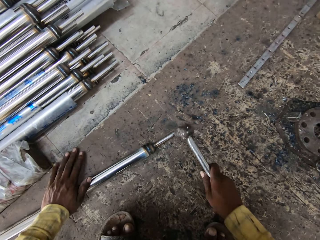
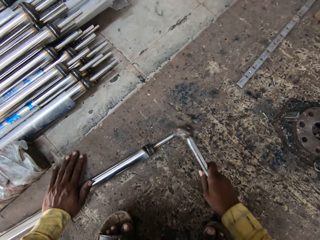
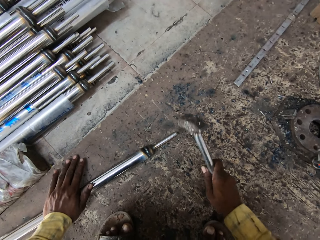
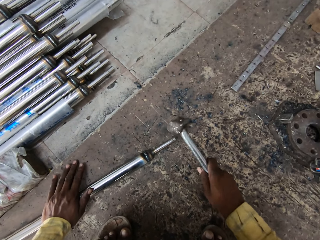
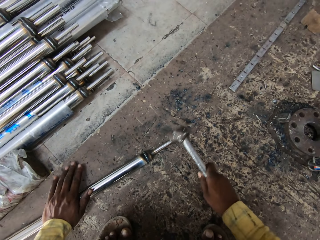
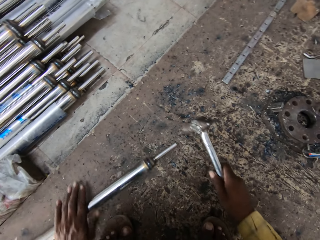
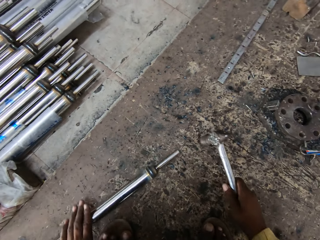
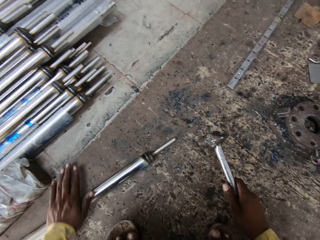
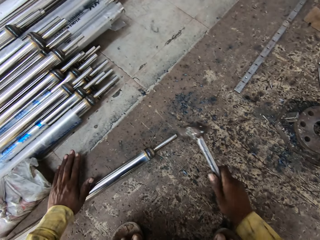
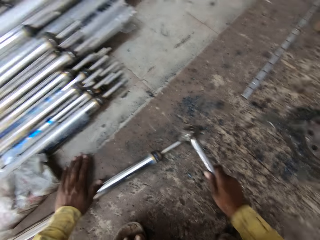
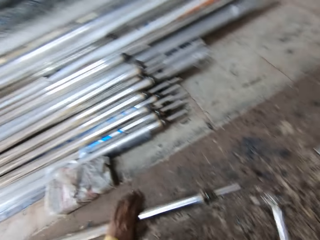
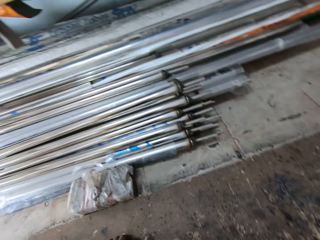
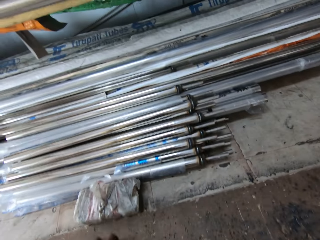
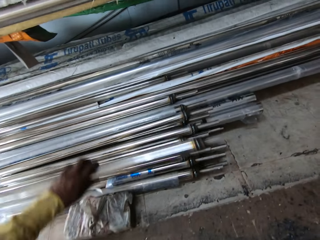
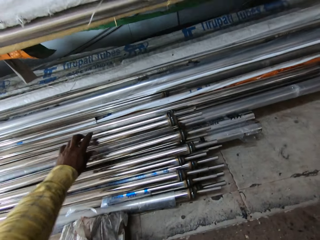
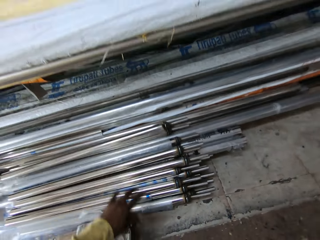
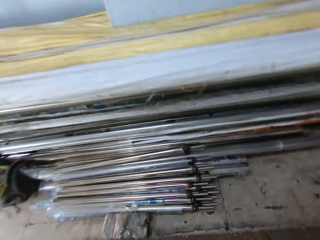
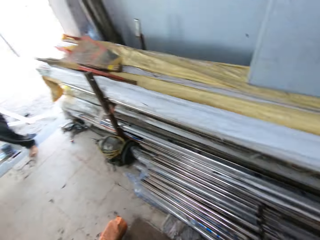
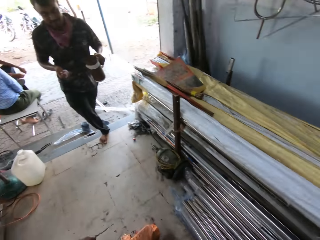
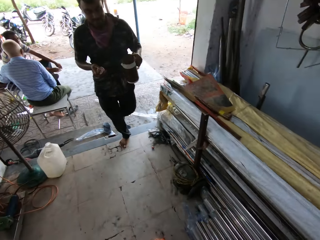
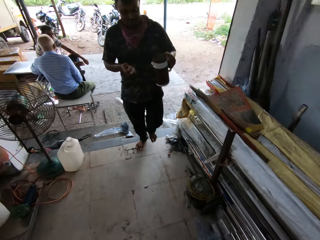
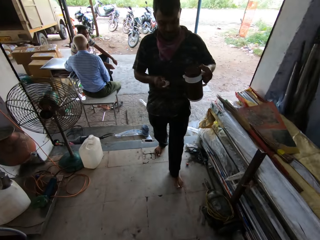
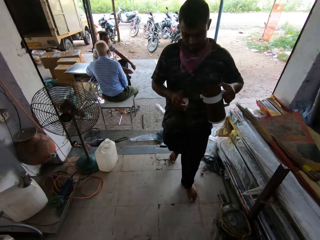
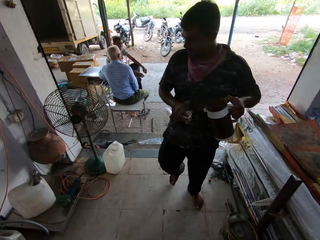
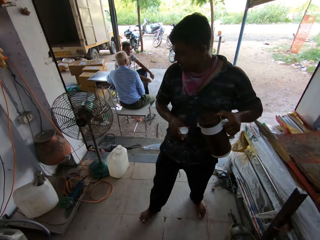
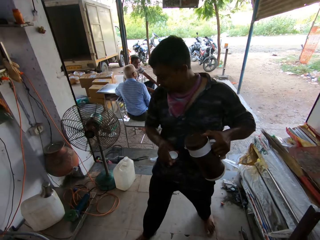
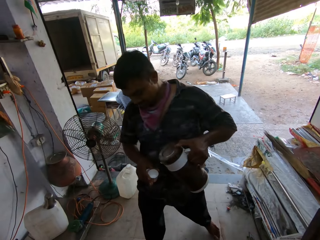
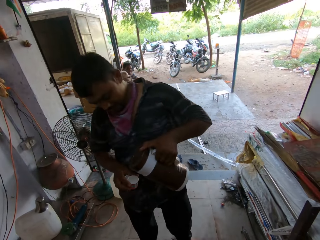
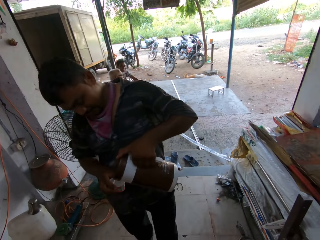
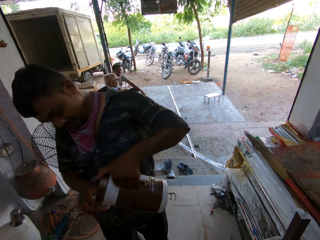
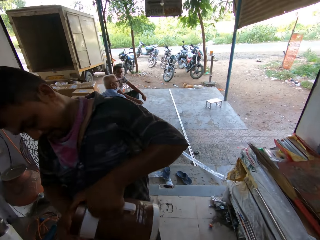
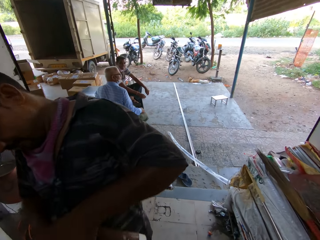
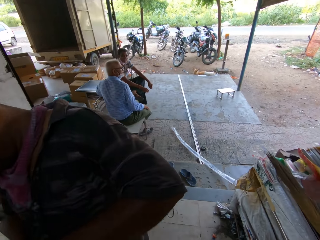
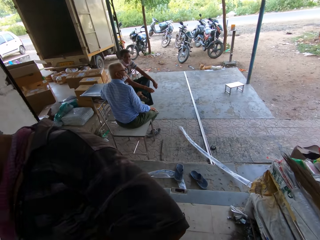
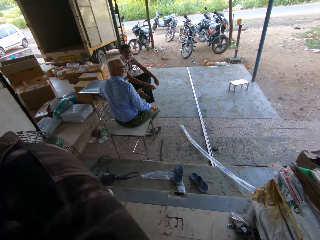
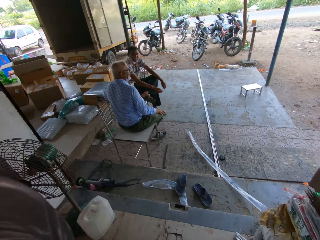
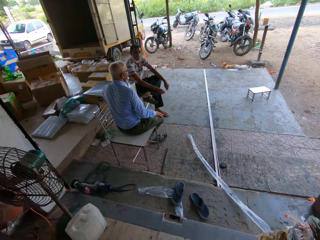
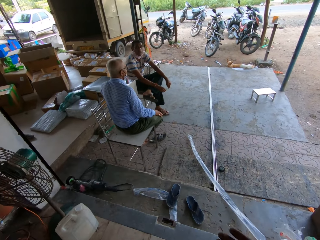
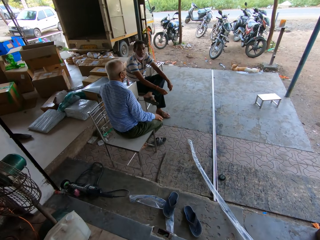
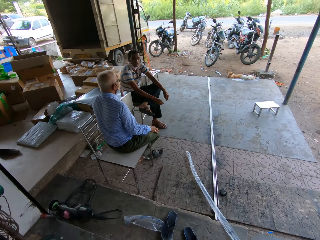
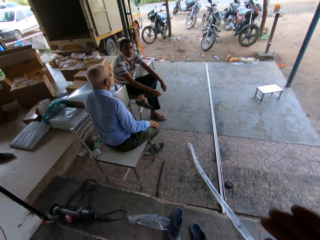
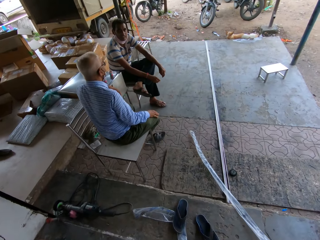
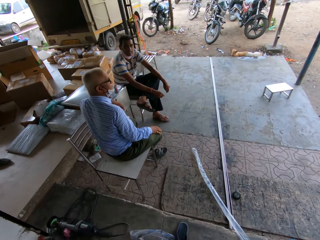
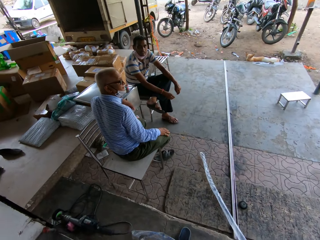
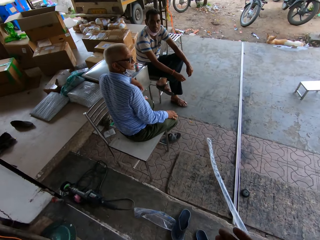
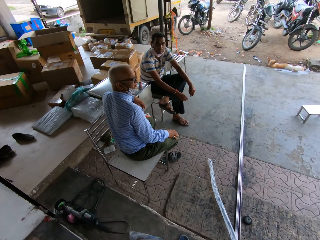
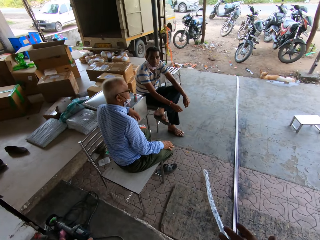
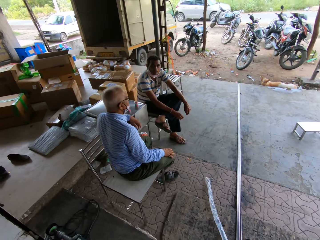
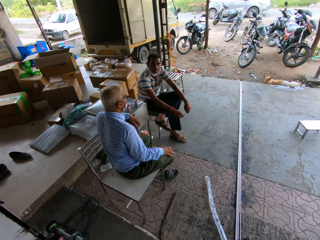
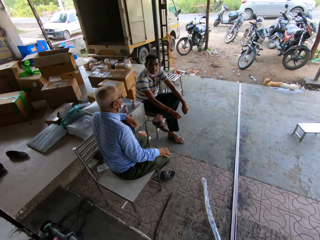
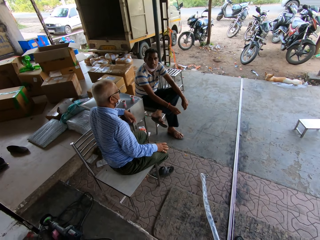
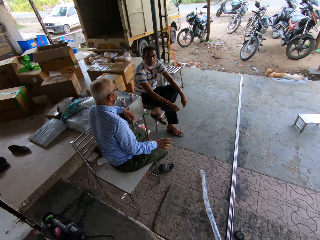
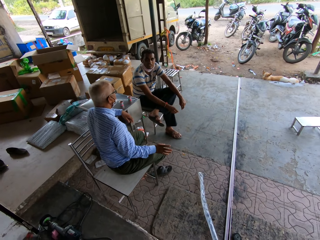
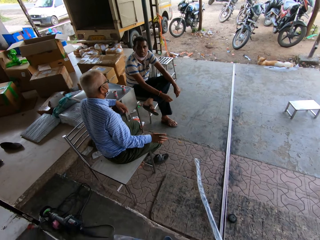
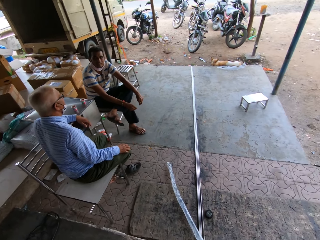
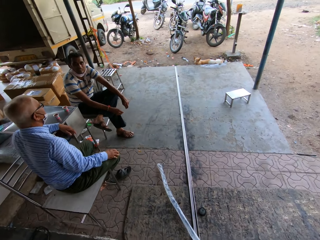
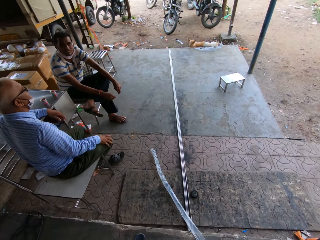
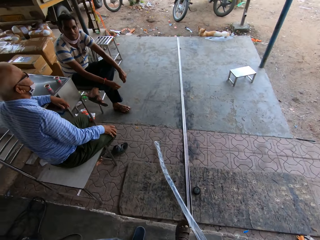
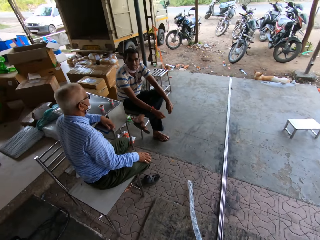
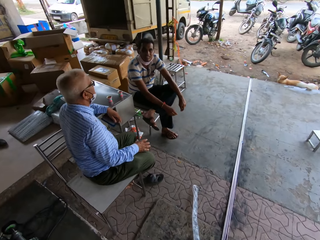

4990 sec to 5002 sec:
The camera wearer adjusts the metal. They hammer the metal, lift the metal, and place the metal on the other metals. They walk. A man pours a drink in a cup. The camera wearer converses with another man and a third man.

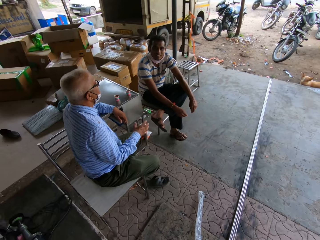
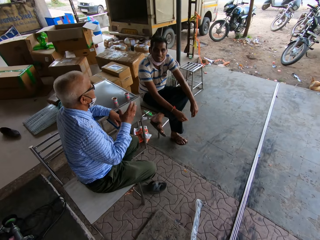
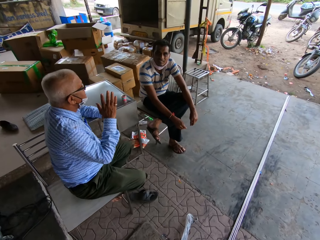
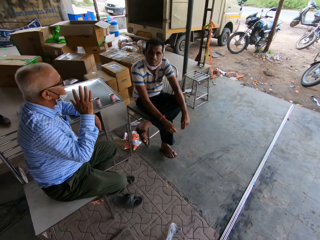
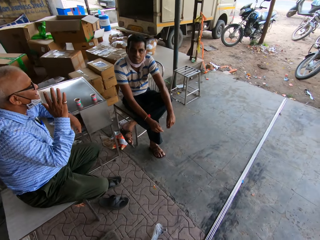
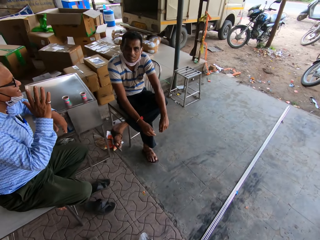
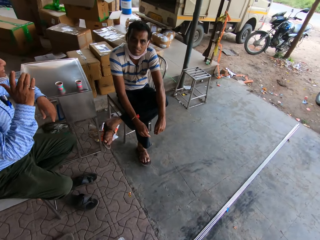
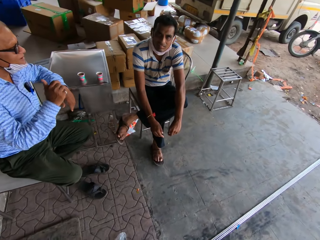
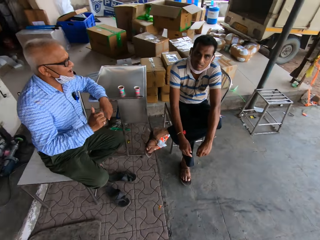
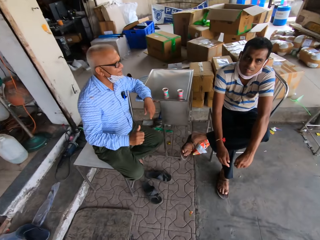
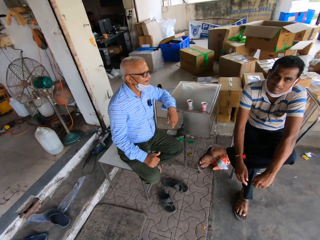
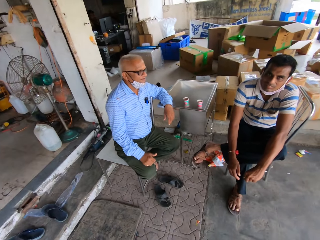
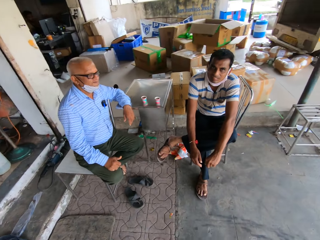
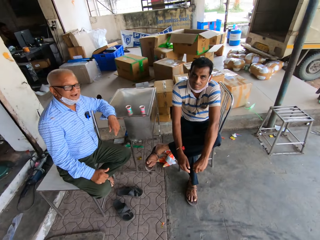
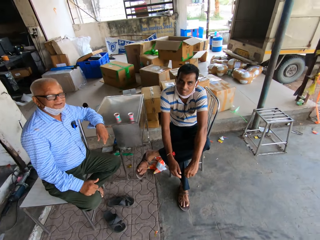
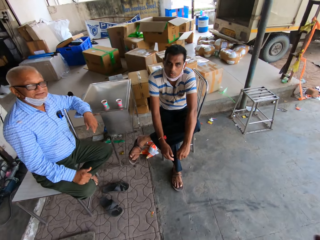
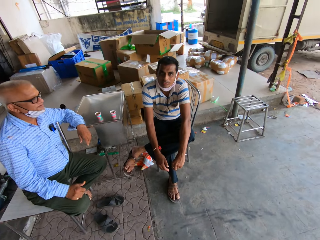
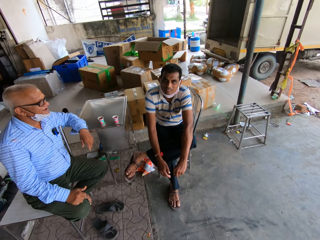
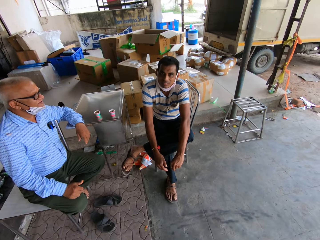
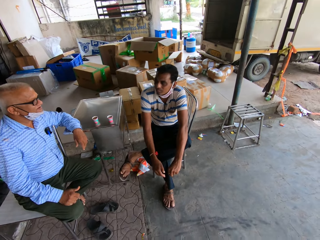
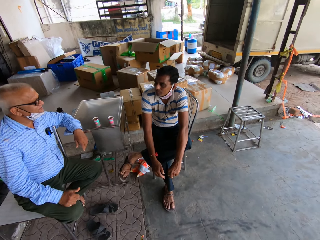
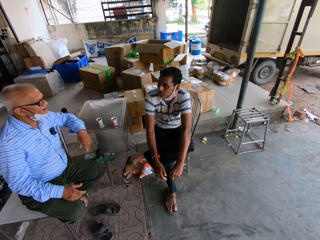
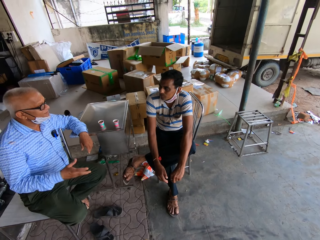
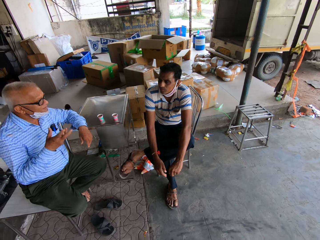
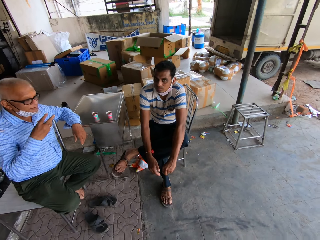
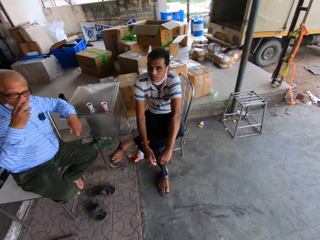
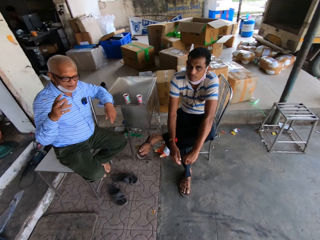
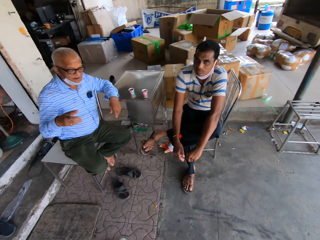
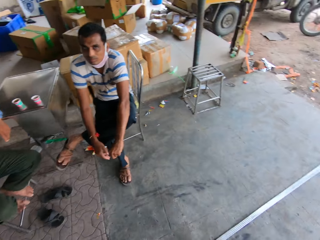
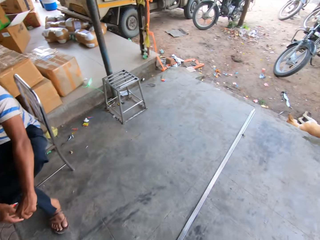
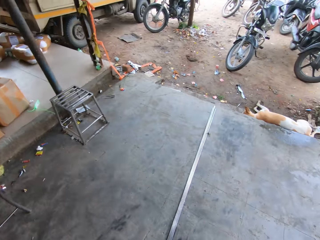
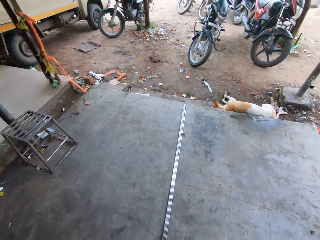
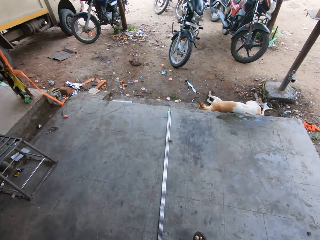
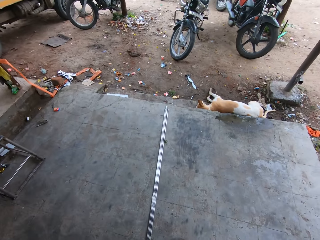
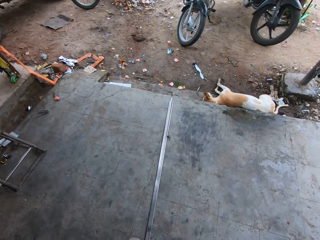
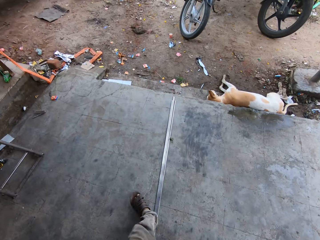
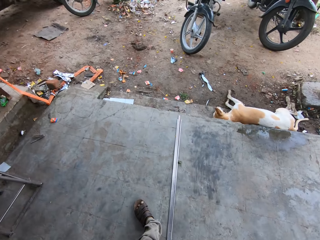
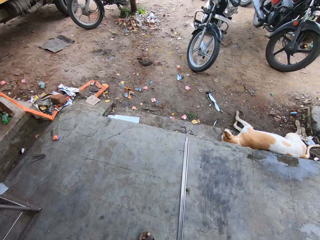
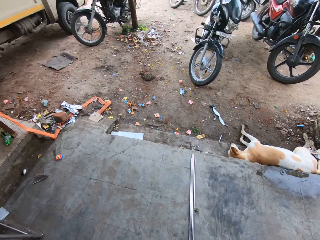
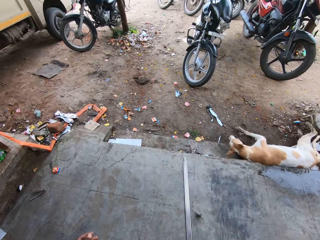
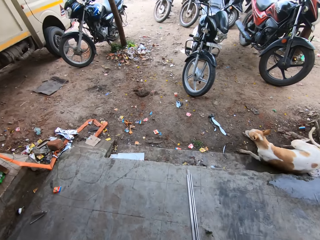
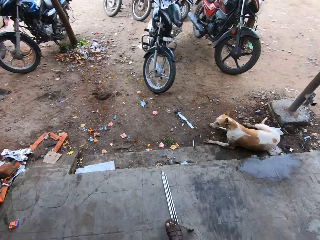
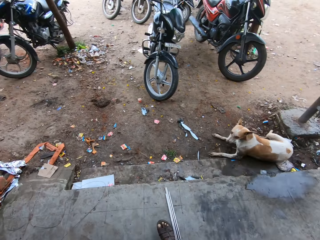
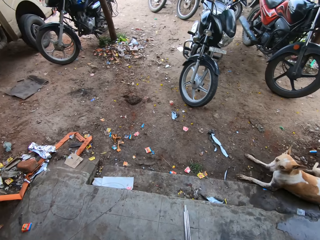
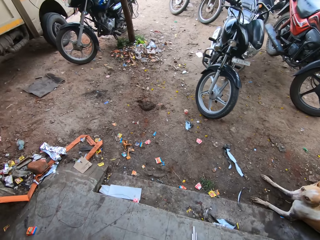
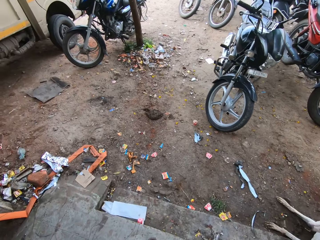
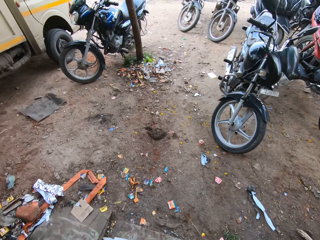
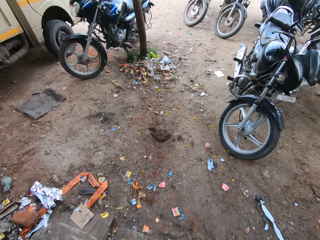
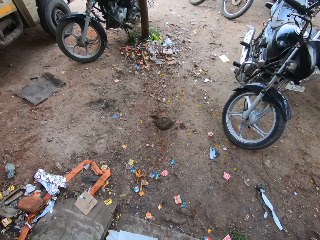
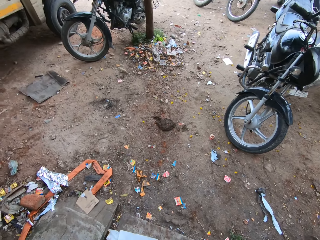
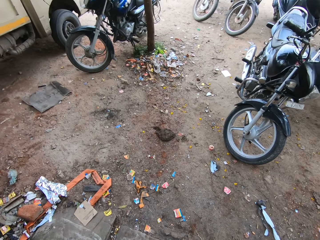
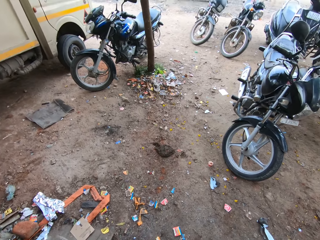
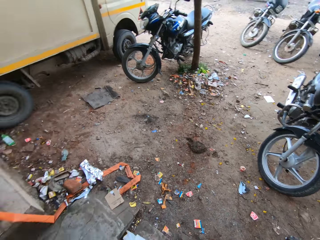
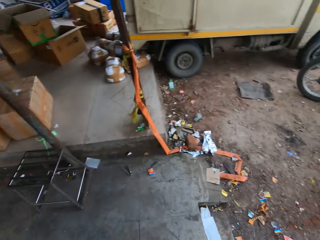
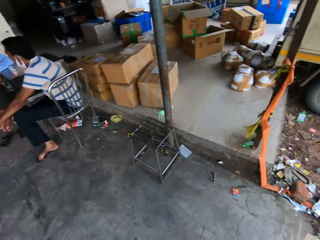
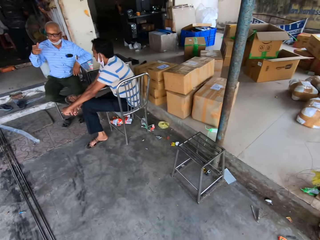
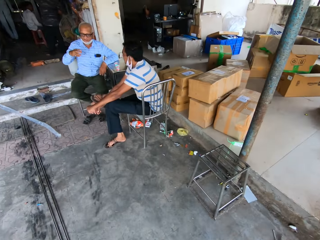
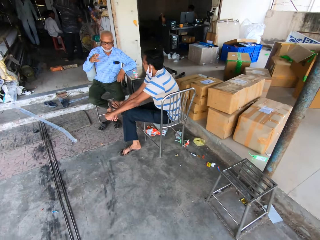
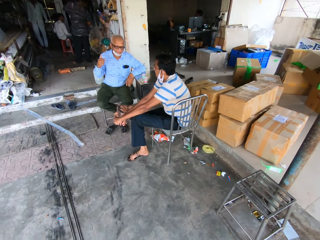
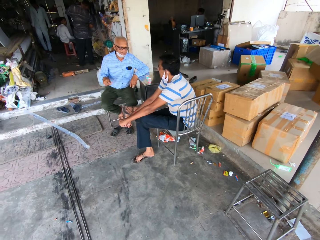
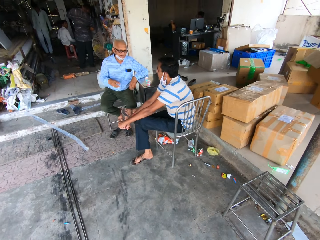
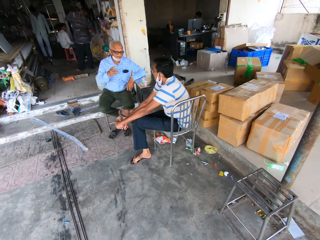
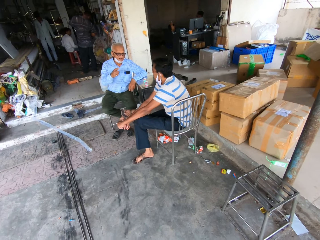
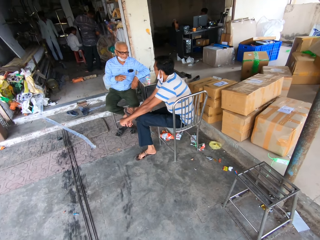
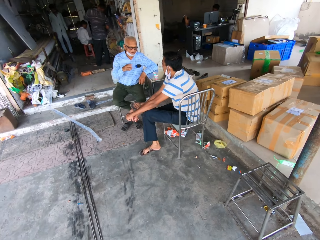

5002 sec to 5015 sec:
The camera wearer walks towards the dog. They walk back to the site.
